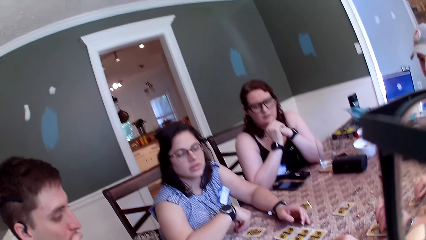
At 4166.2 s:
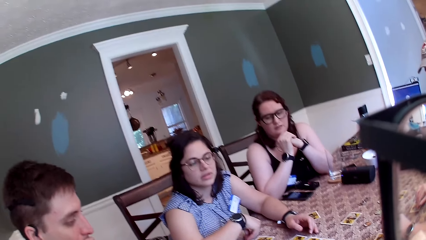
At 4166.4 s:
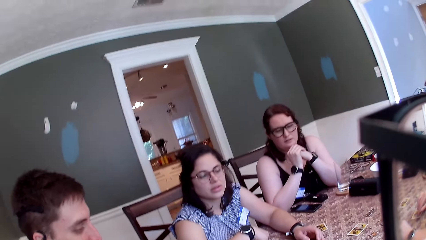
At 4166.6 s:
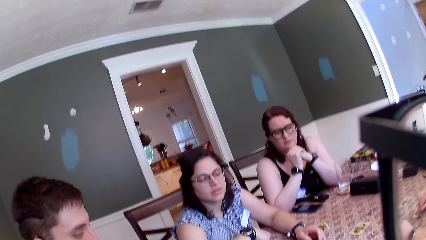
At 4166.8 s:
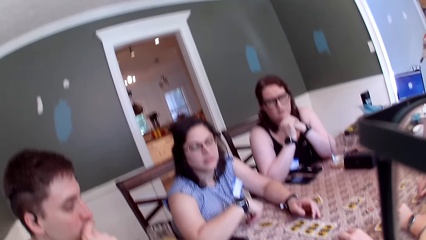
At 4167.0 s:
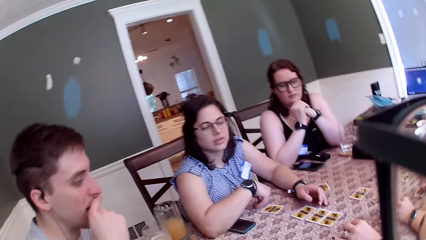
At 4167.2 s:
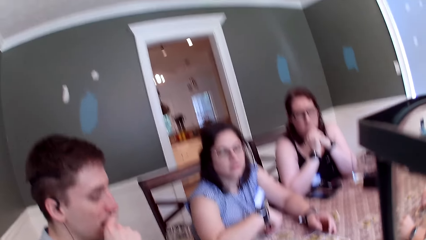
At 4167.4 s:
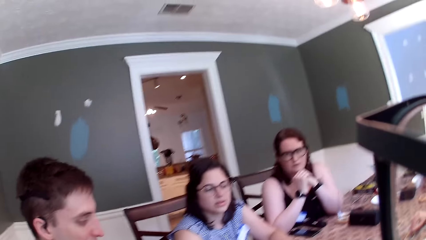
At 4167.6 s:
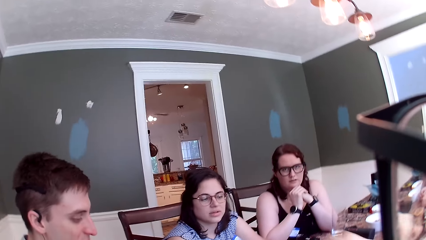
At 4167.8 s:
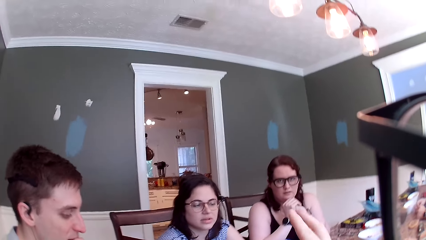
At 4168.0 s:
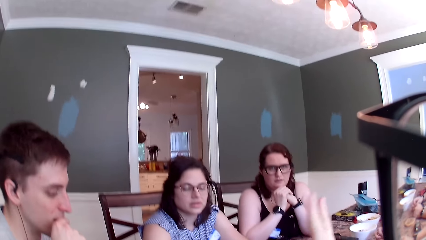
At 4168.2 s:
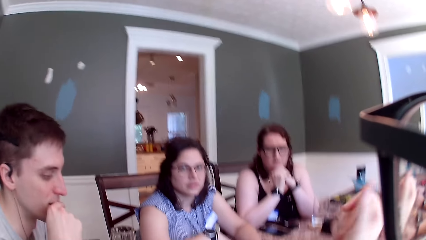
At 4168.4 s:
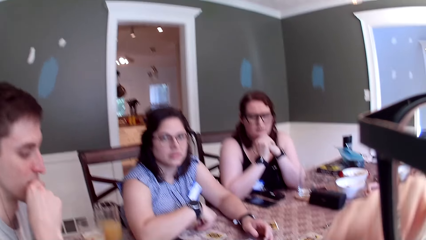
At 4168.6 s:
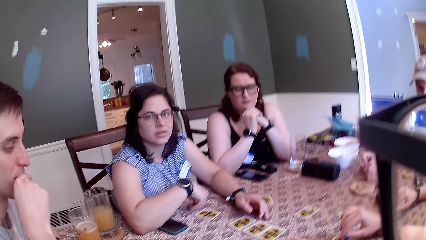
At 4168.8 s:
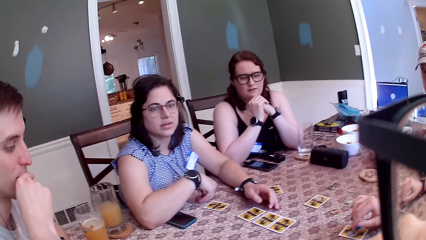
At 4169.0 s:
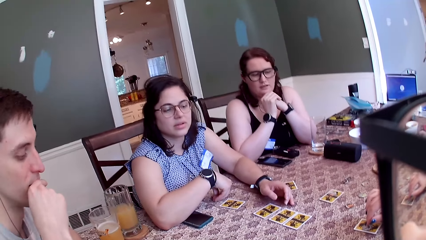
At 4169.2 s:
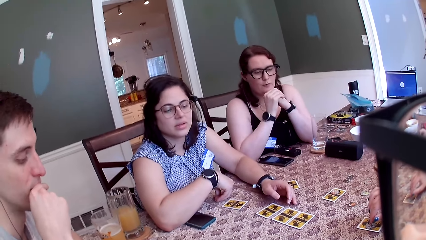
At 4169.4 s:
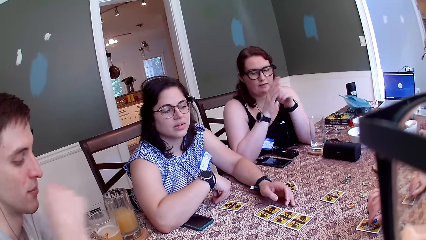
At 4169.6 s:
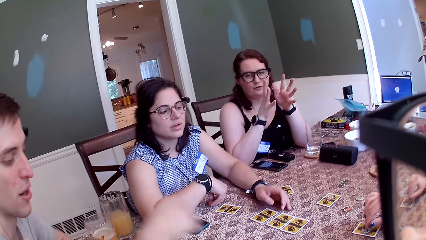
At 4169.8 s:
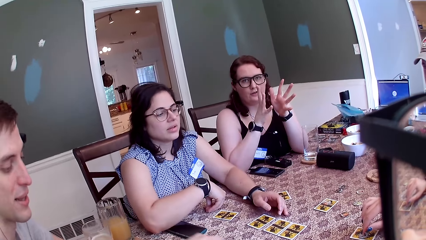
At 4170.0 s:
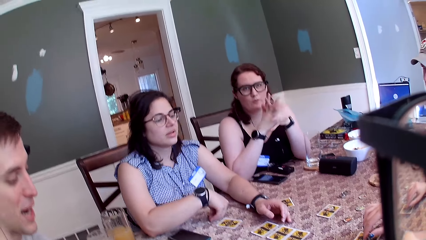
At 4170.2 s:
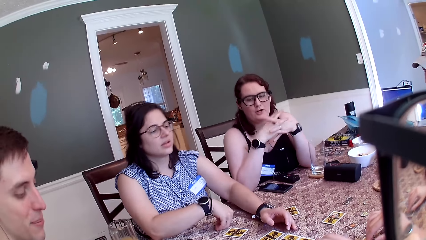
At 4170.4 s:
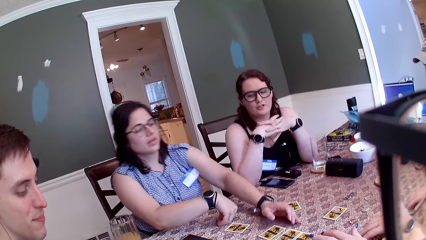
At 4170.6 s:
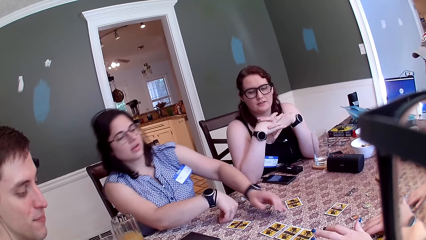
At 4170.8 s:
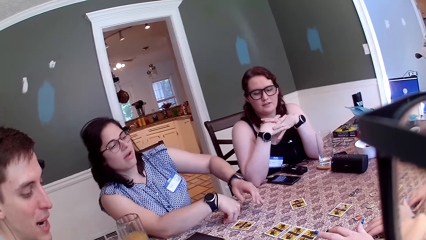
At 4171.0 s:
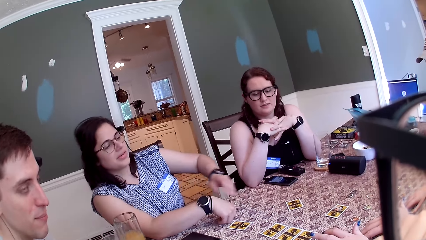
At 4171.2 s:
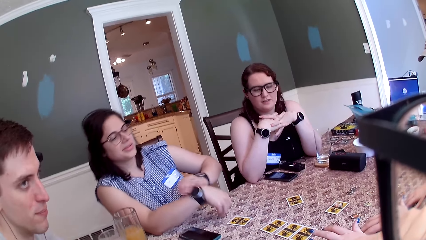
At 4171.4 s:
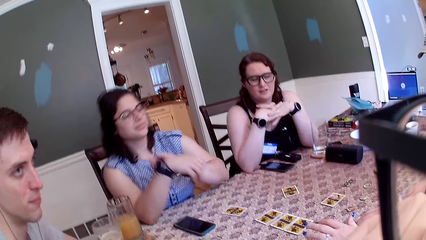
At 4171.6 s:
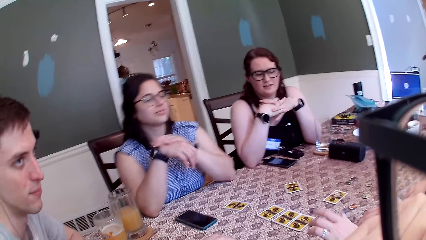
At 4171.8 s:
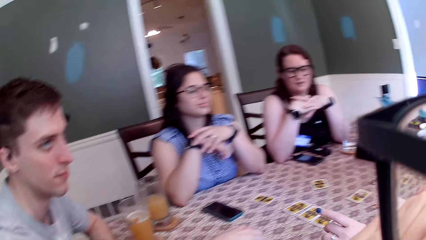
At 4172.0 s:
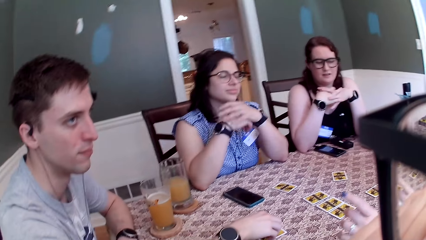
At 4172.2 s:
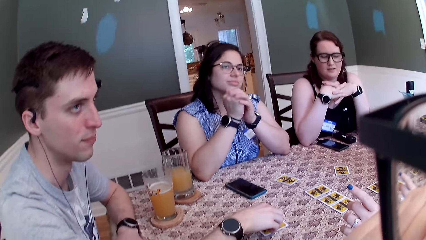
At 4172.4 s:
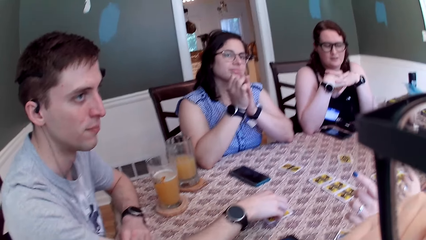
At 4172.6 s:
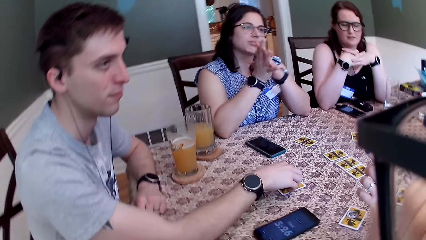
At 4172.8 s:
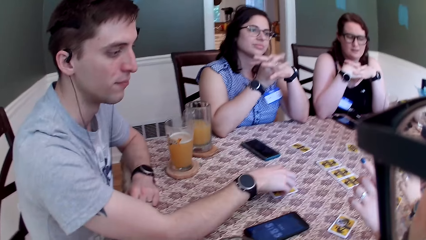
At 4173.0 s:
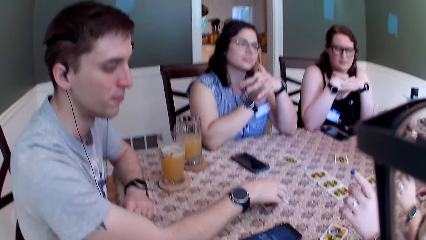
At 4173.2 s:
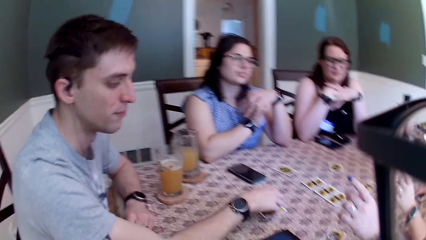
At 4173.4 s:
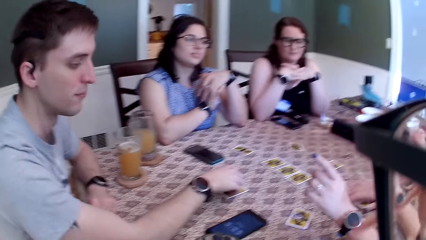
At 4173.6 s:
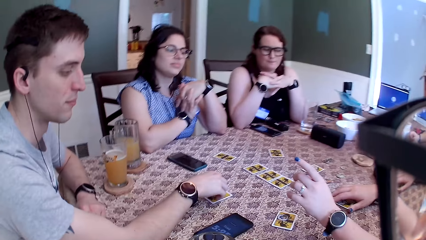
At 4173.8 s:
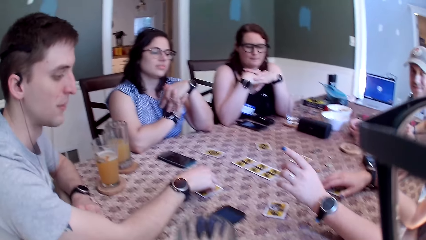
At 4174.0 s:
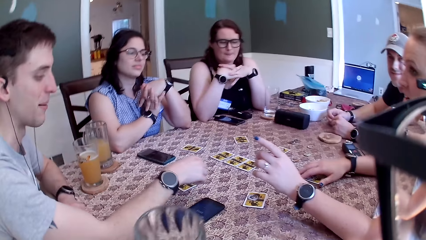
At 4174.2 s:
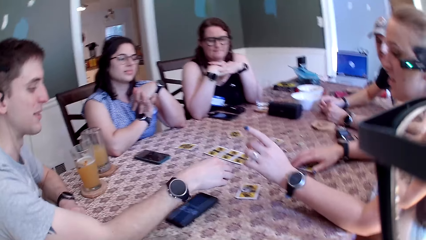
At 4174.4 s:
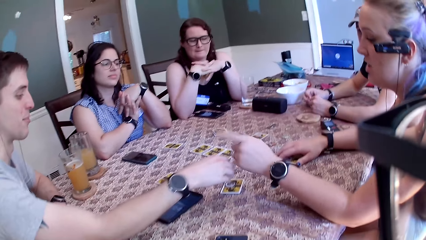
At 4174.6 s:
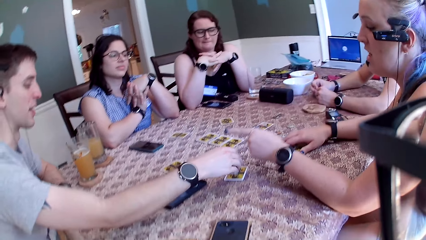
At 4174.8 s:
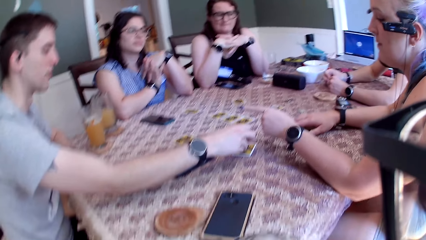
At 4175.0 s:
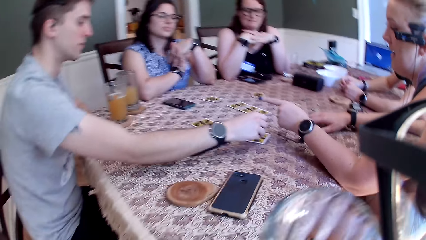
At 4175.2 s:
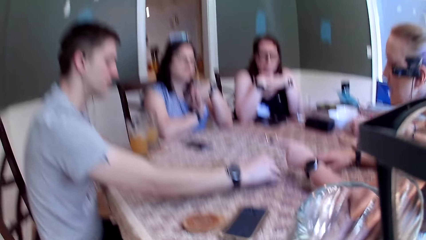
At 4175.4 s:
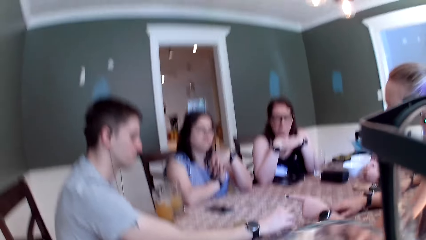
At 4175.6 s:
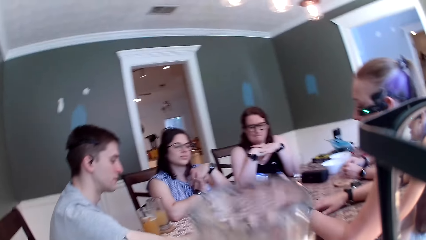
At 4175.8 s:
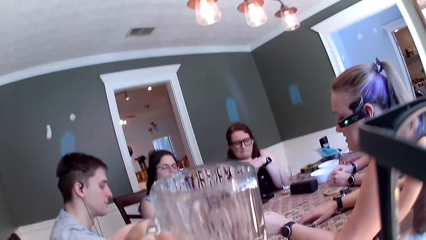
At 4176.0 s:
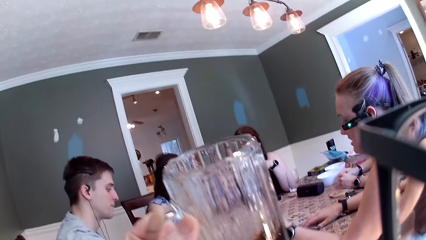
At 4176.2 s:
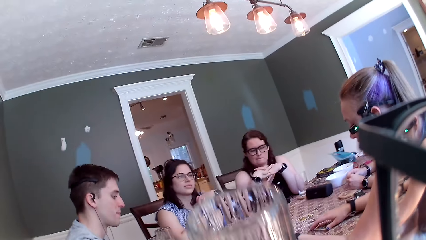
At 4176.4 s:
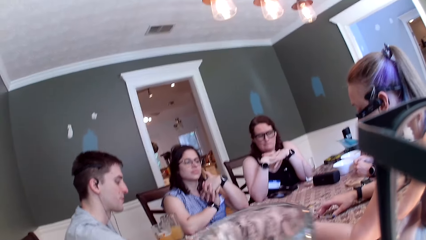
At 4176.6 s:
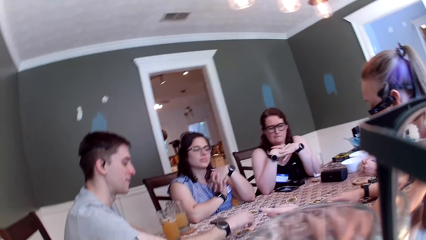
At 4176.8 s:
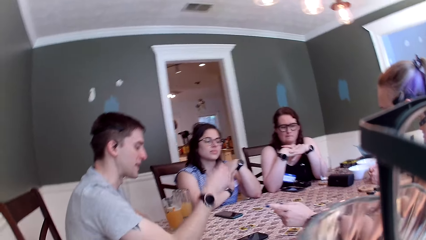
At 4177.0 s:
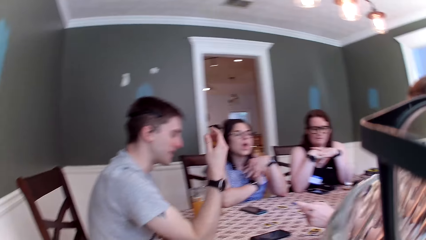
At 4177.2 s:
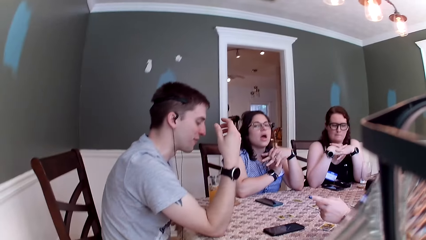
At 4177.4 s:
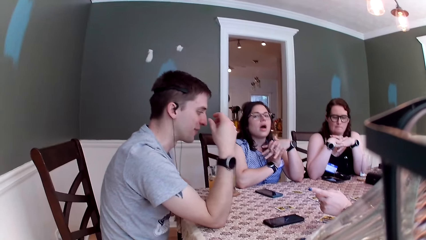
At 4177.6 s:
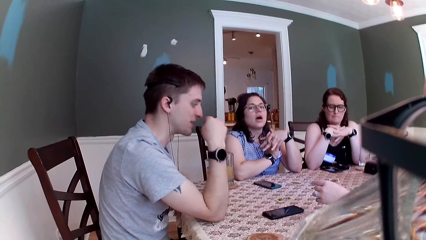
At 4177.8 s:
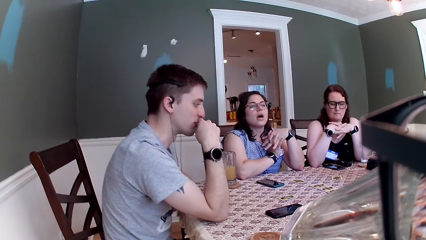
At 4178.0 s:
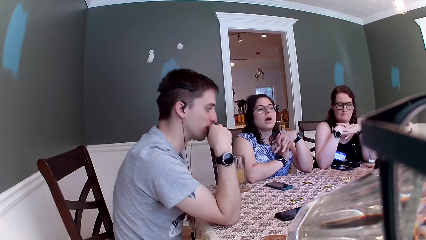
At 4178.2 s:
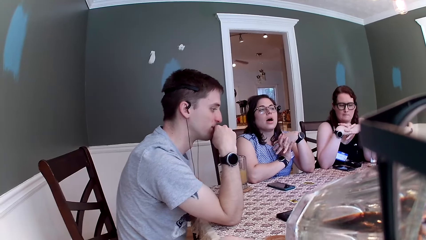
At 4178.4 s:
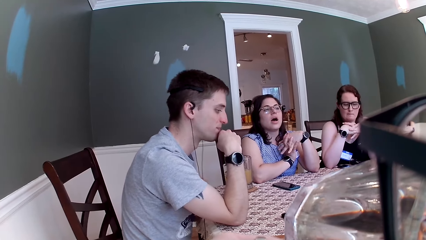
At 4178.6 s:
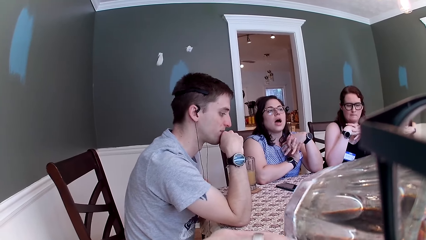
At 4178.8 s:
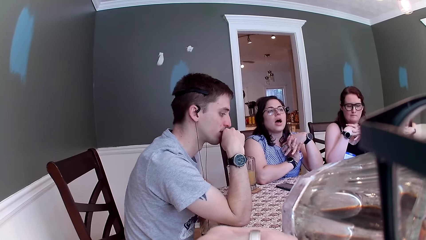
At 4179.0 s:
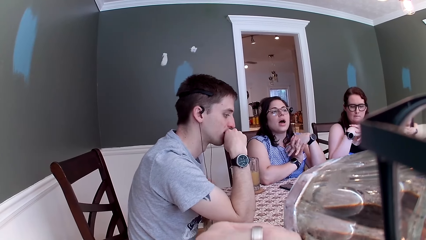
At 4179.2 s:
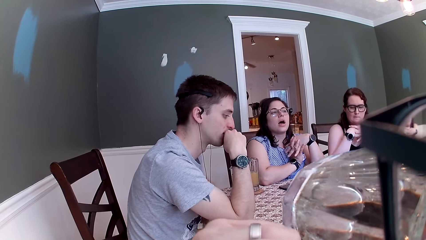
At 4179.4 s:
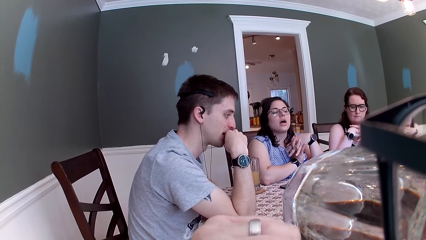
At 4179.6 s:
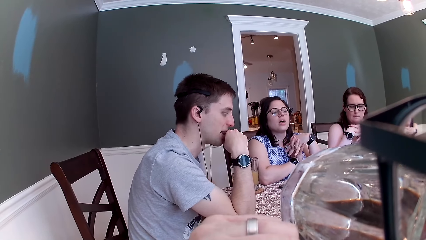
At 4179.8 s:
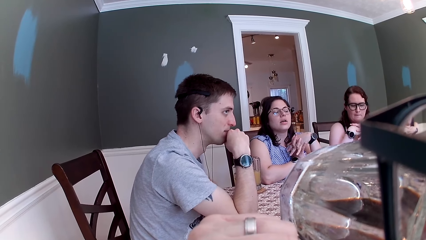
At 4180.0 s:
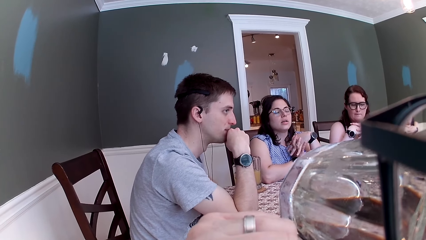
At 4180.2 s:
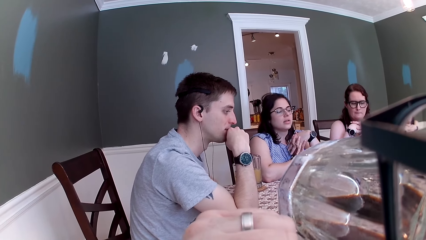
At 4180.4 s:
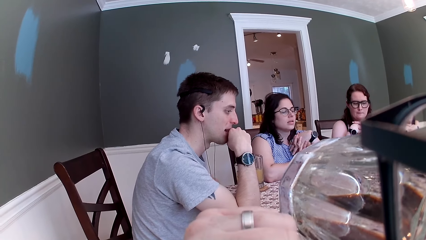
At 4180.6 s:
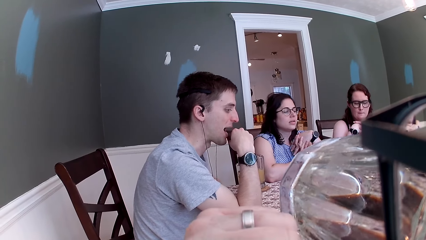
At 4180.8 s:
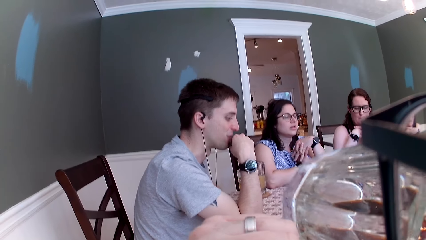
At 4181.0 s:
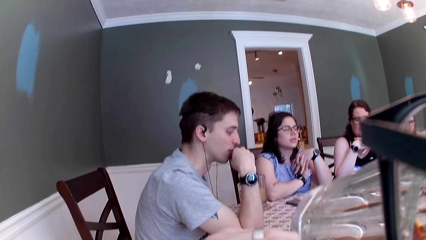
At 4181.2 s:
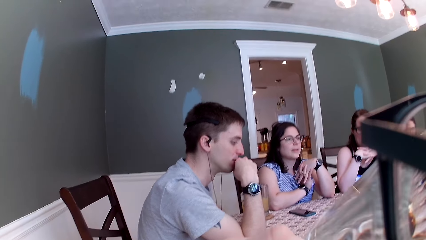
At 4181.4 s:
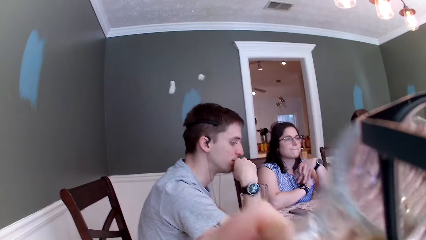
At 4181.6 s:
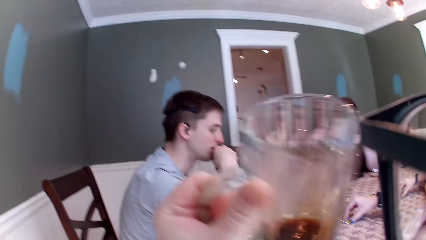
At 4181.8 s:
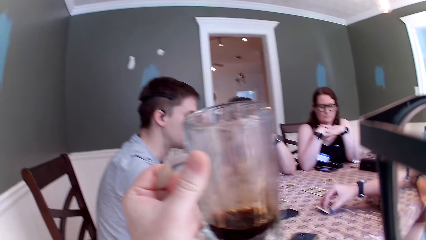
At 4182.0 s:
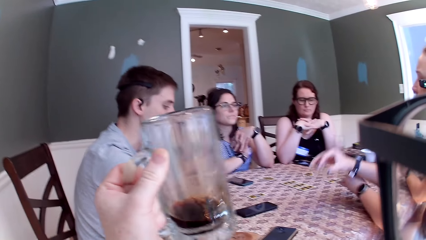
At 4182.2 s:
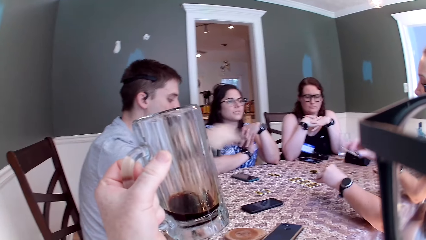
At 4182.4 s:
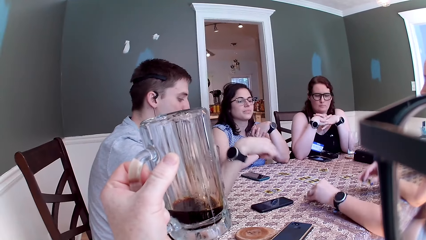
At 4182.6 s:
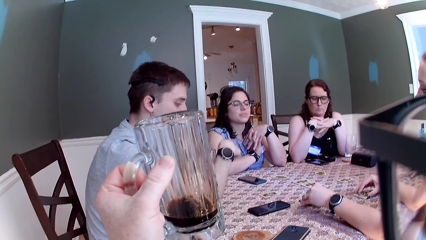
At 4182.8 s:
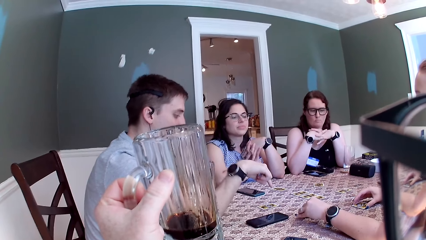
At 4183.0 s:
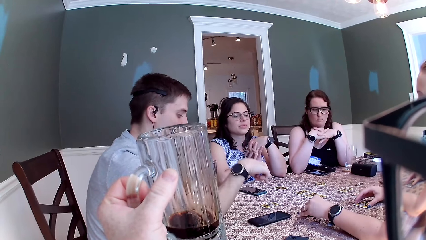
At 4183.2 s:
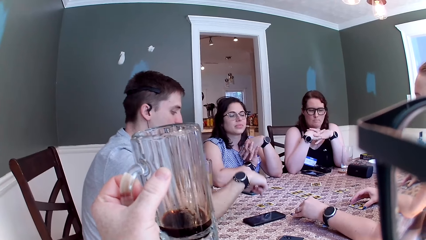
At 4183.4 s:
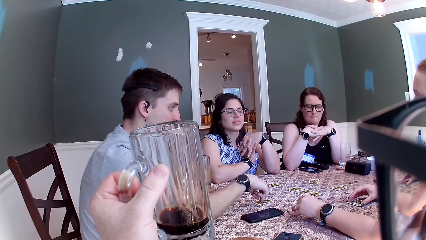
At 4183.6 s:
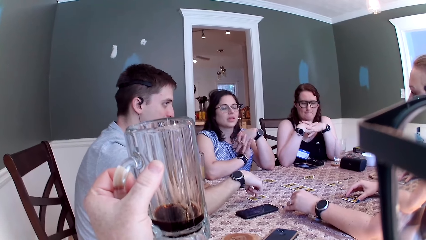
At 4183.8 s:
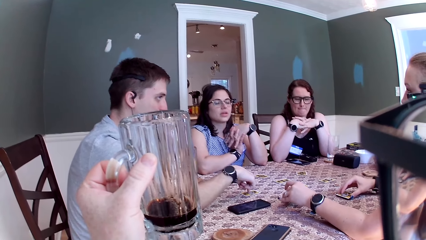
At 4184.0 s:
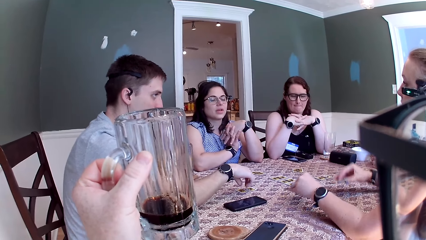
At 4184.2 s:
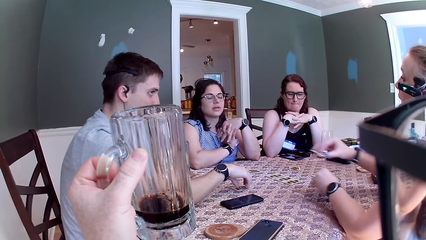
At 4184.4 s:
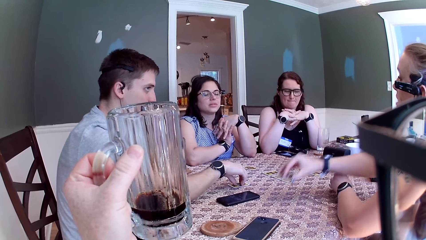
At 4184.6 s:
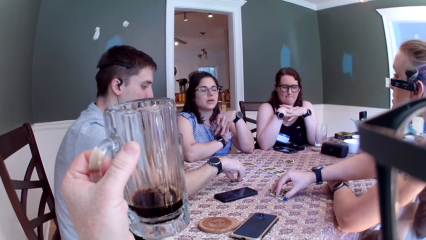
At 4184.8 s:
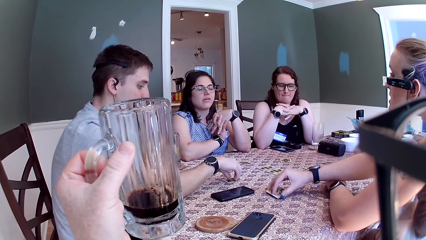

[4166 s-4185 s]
A man touches the card on the table with his right hand. The ladies and the men play the card. The camera wearer, the ladies and the men dialogue in a restaurant. The camera wearer raises the glass of wine from the table with her left hand. She drinks from the glass of wine in her left hand. A woman switches two tokens on the table with her hands. The camera wearer, the ladies and the men dialogue in a restaurant.
